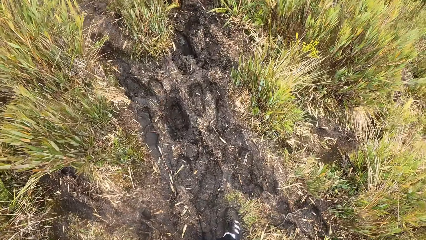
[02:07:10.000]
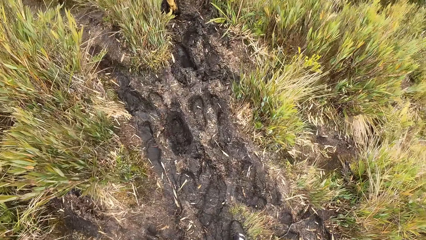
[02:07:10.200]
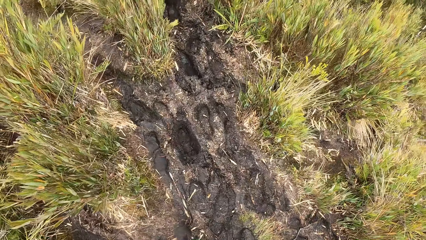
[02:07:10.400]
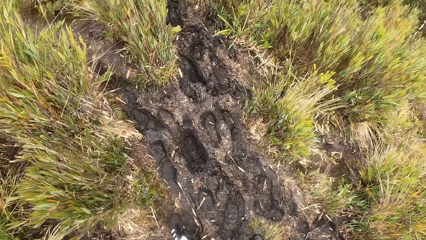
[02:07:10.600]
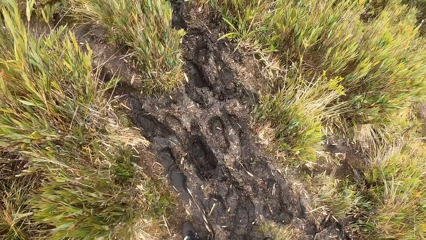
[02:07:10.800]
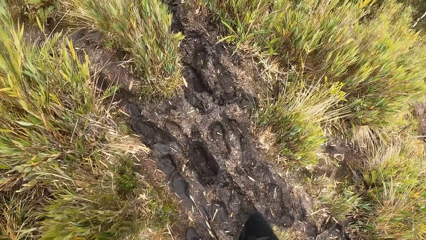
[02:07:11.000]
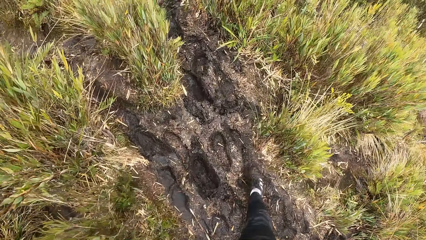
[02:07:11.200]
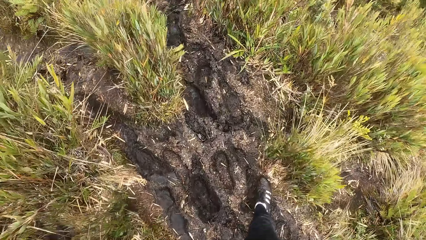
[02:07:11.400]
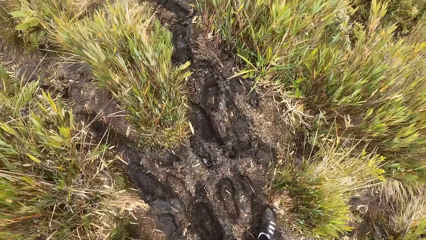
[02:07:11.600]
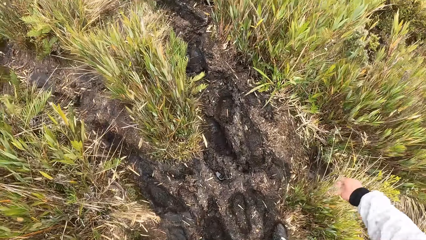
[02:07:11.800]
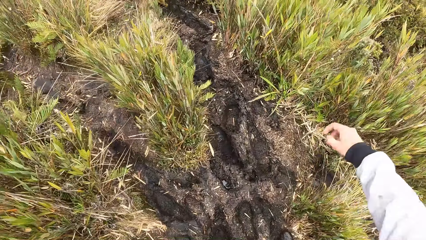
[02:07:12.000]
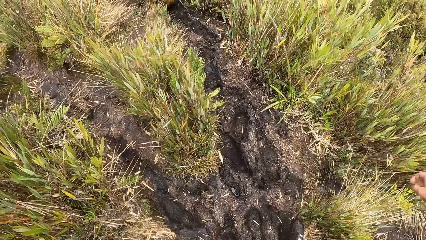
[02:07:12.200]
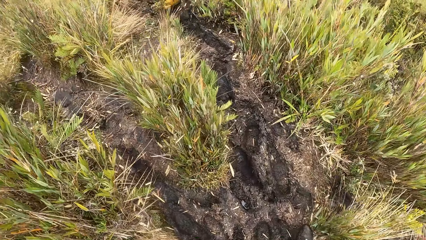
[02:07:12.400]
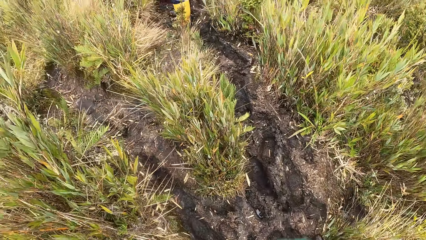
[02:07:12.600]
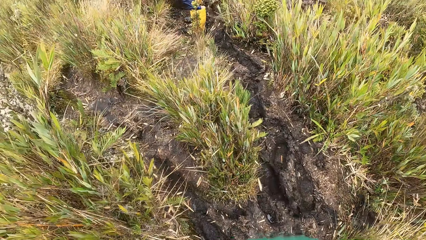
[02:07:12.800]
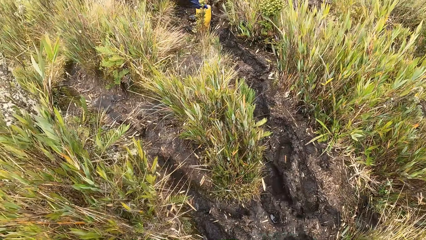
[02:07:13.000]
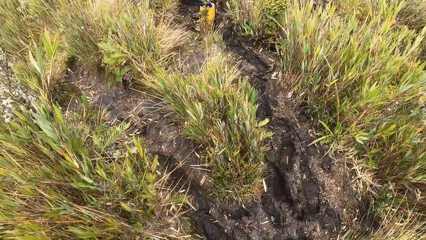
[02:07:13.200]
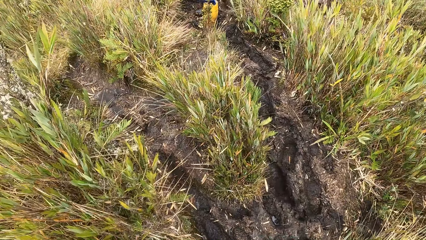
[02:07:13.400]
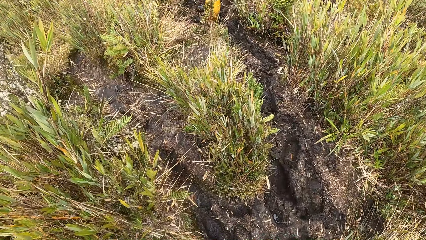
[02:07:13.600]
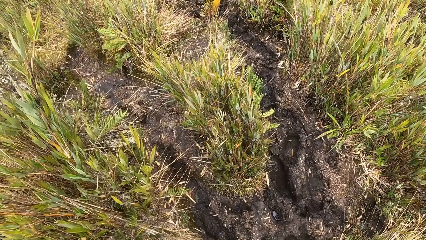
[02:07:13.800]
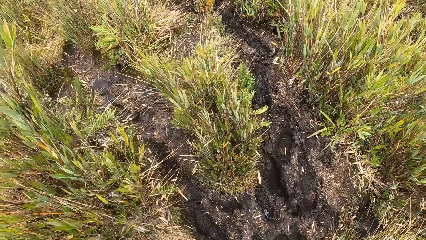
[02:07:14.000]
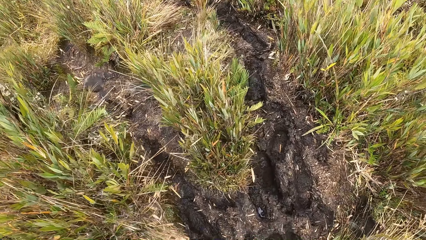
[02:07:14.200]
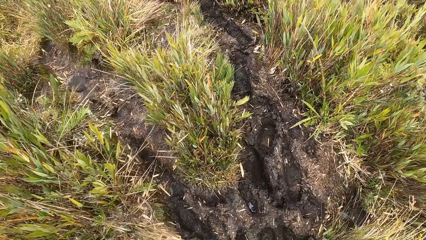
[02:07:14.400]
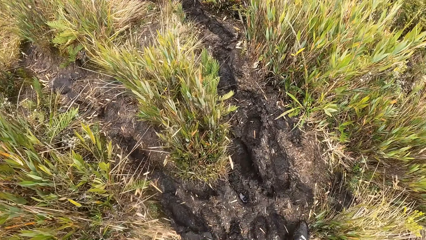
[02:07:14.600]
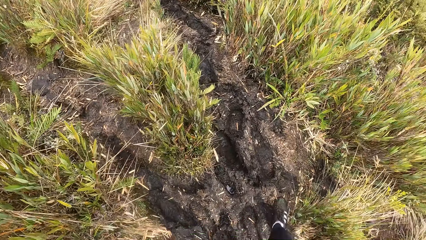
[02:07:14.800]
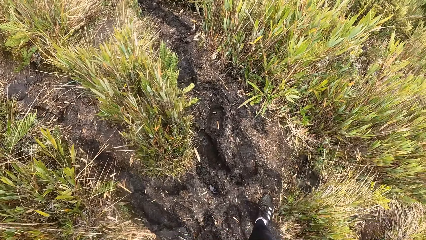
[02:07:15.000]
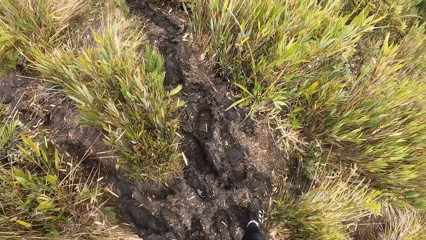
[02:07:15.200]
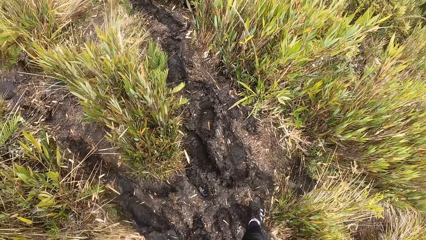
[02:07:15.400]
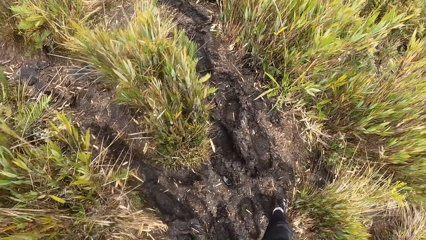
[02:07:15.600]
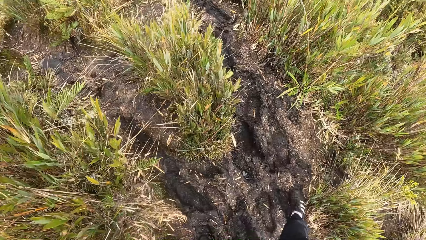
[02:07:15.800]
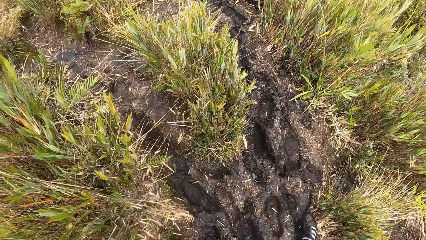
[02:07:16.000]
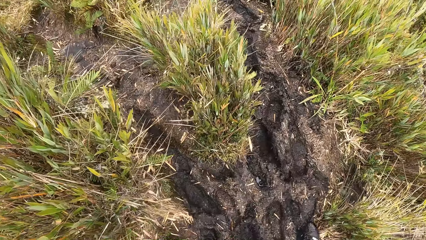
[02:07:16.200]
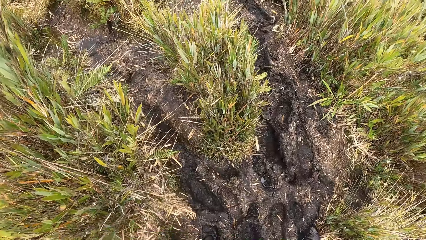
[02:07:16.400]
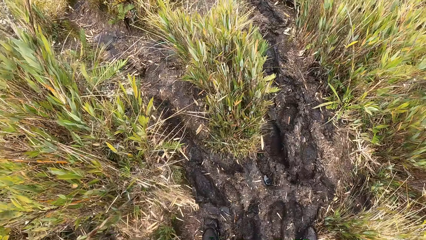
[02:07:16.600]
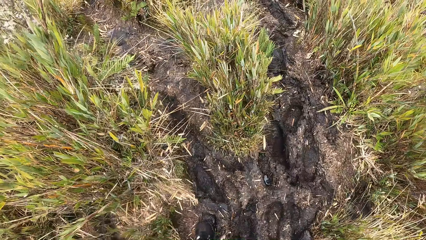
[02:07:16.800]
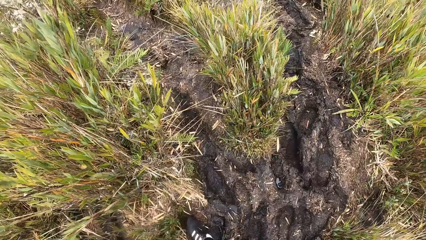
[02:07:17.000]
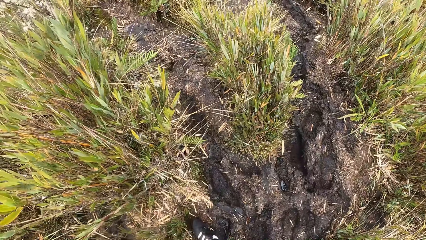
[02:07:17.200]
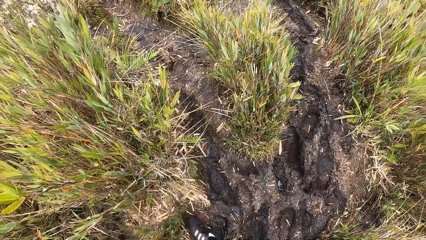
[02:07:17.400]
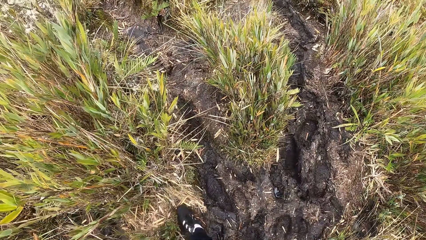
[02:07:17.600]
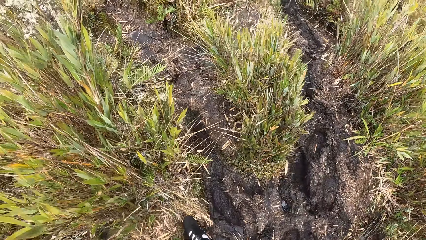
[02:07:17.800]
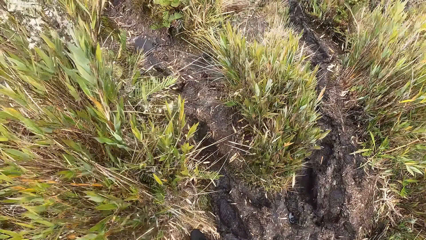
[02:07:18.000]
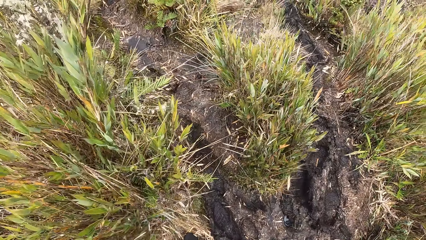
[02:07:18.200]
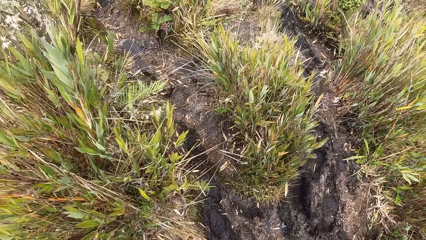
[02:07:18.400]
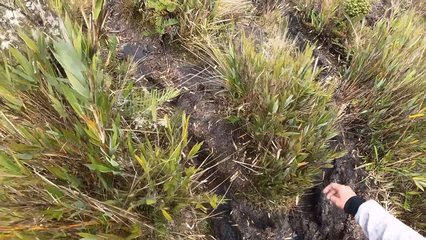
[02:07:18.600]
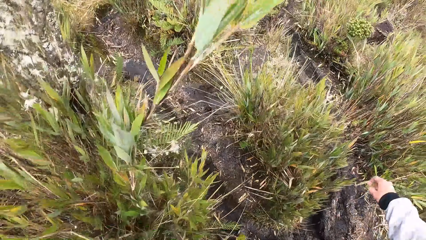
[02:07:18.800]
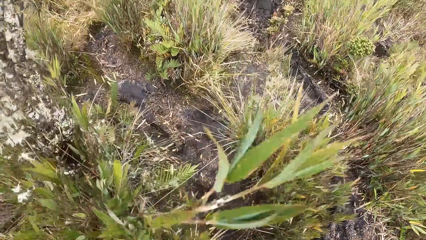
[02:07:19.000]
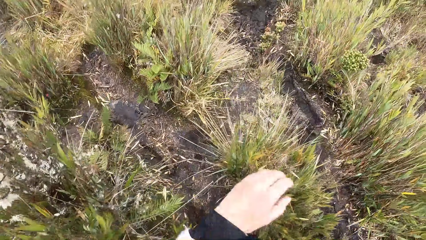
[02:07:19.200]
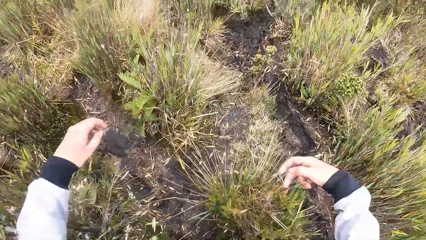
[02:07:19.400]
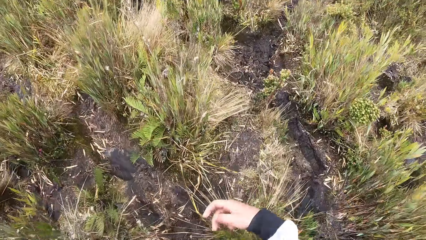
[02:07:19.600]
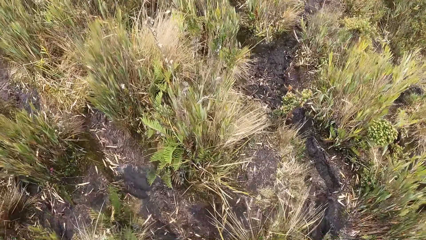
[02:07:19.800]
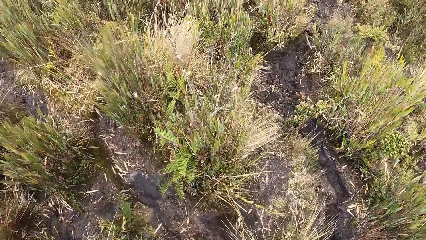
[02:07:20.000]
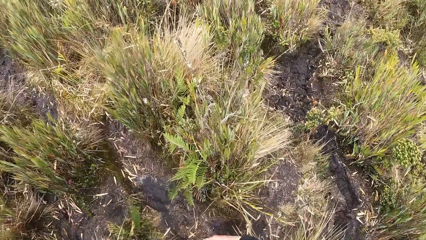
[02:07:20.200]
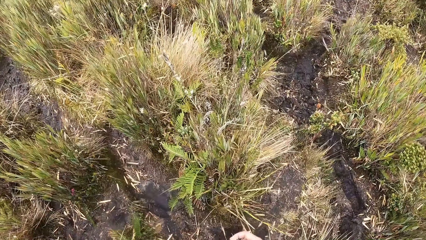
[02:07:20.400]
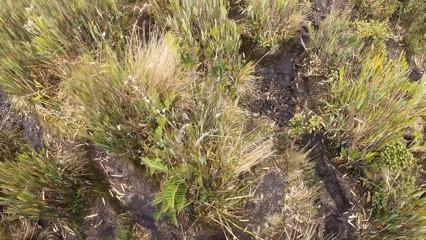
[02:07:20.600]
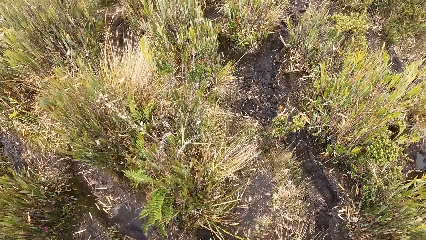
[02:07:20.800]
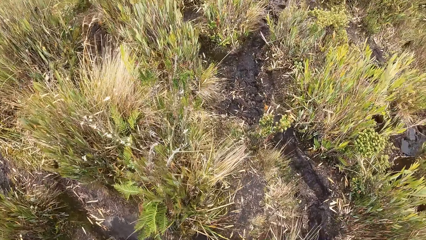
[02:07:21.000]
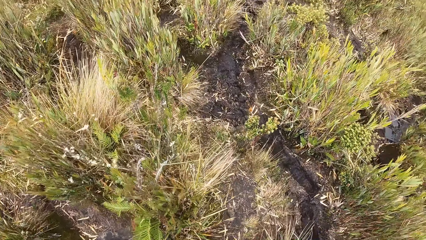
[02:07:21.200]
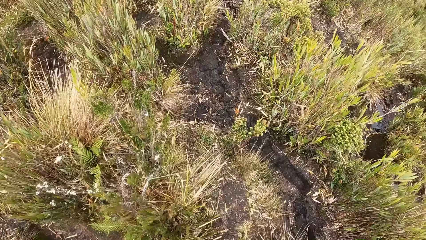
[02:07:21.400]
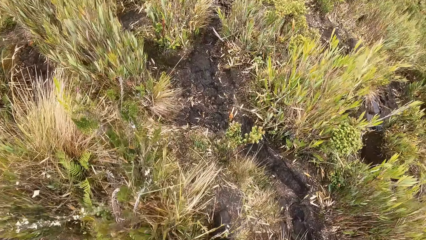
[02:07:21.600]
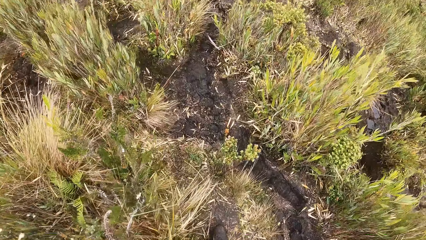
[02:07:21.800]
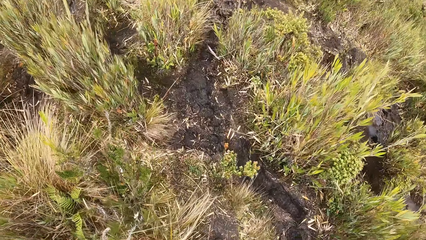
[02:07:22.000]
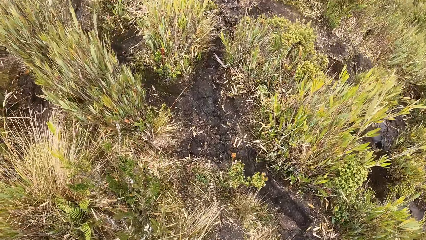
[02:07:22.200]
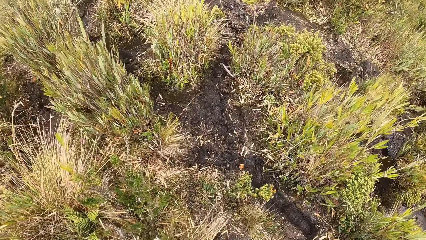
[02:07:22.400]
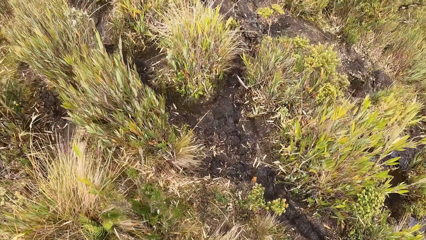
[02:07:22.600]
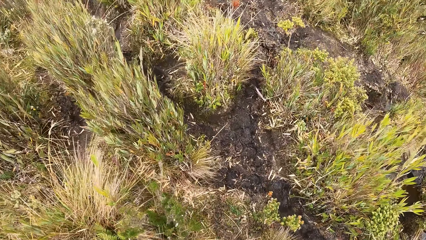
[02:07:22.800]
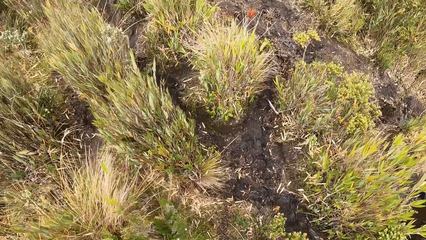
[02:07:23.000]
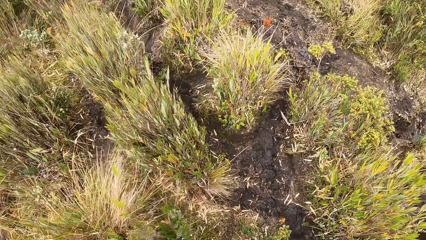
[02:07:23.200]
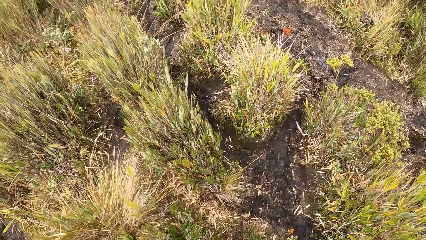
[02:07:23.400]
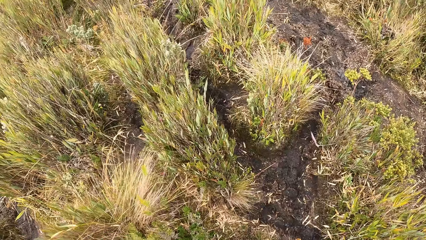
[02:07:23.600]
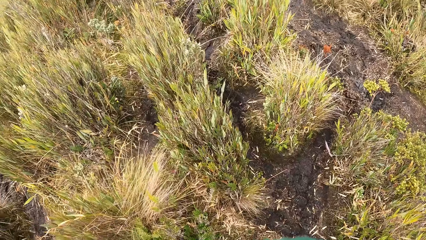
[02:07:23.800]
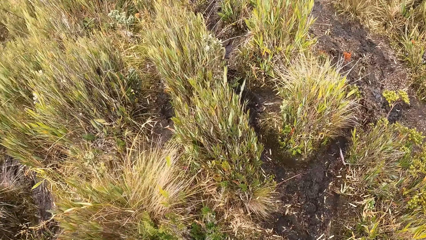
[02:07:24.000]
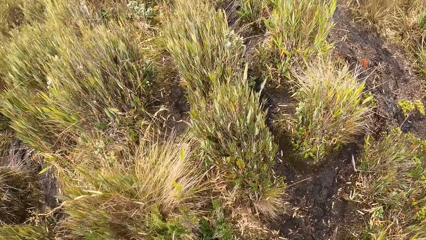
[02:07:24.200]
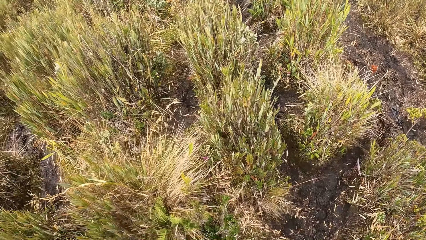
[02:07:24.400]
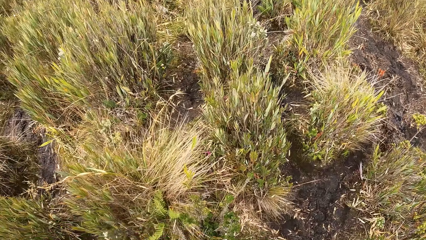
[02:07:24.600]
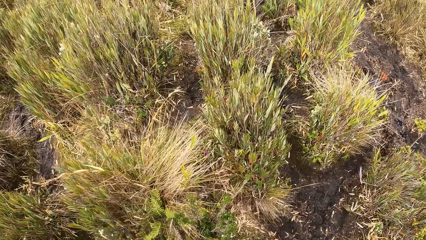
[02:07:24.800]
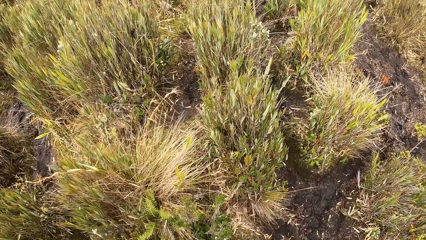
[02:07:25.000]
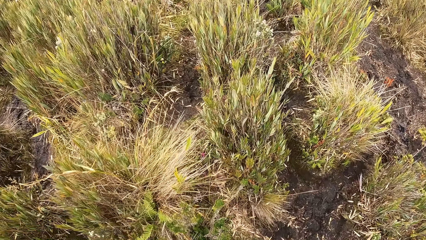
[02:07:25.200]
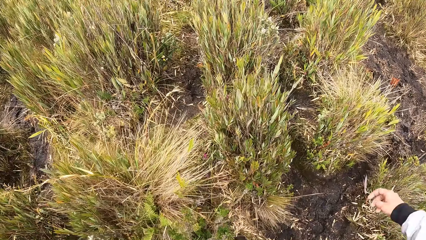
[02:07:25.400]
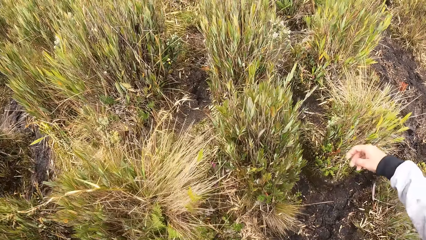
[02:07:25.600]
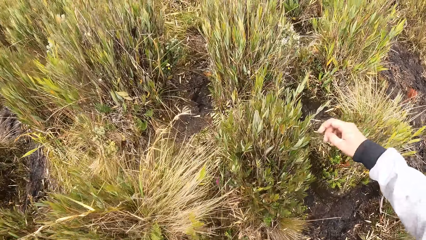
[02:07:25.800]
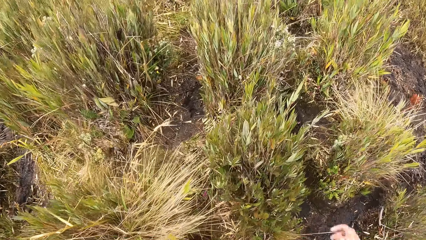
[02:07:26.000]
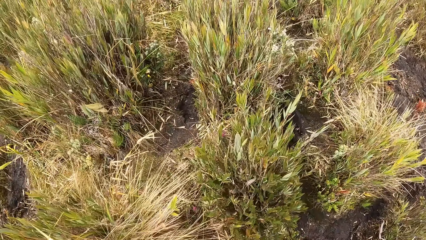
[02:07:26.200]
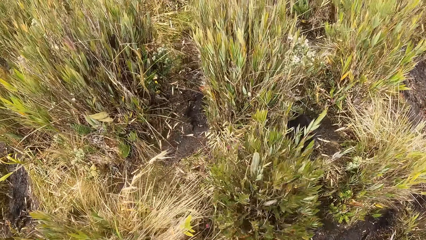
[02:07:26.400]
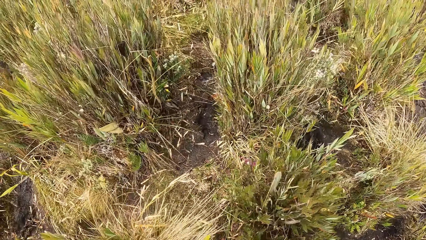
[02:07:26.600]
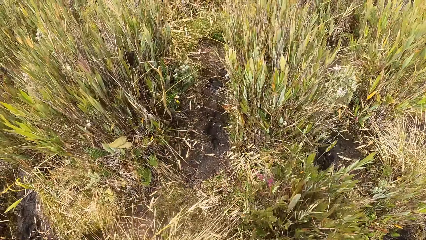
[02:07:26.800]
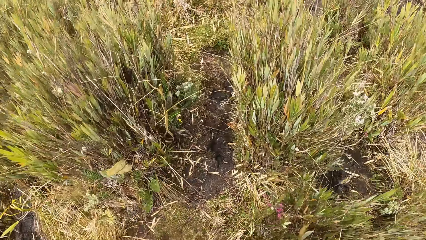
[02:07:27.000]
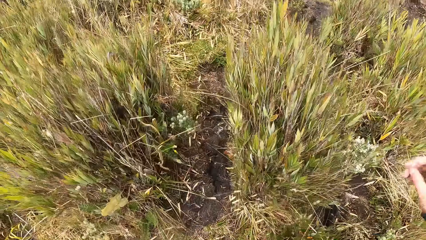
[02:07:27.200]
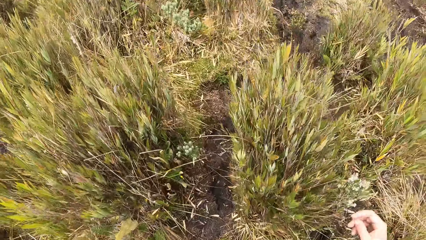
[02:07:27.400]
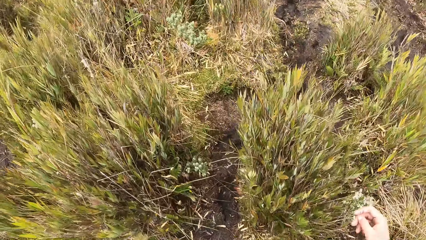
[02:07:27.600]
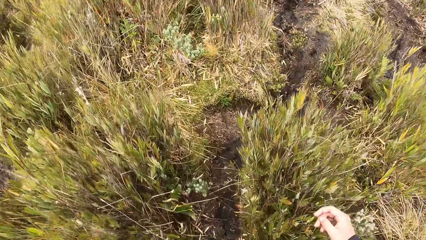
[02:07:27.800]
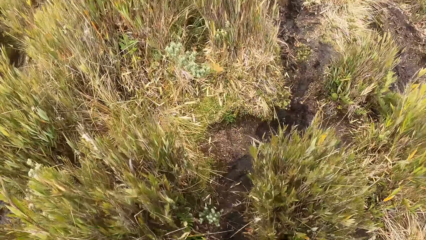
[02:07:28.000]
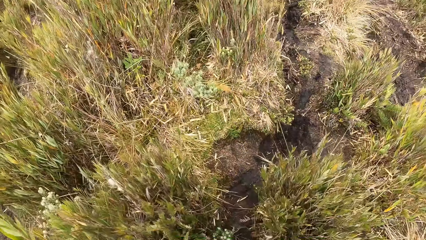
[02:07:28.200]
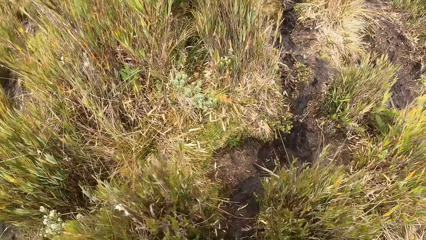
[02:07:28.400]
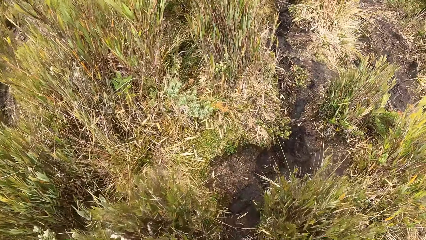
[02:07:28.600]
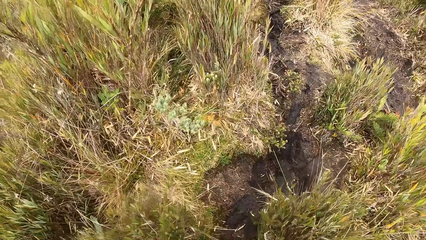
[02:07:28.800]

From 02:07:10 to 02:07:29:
The camera wearer walks on the mud path. The man stops walking. The camera wearer stops walking. They walk in the bushy area.
